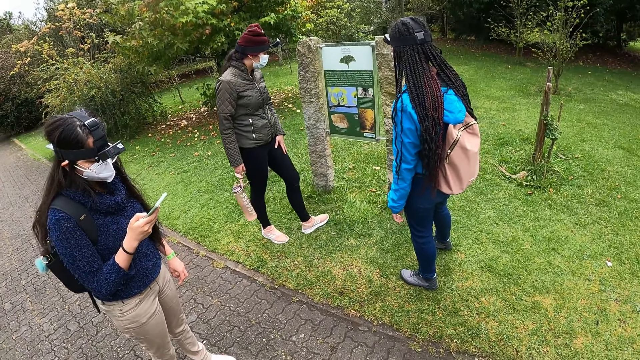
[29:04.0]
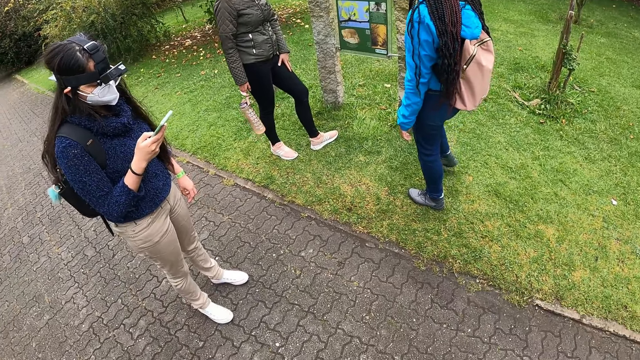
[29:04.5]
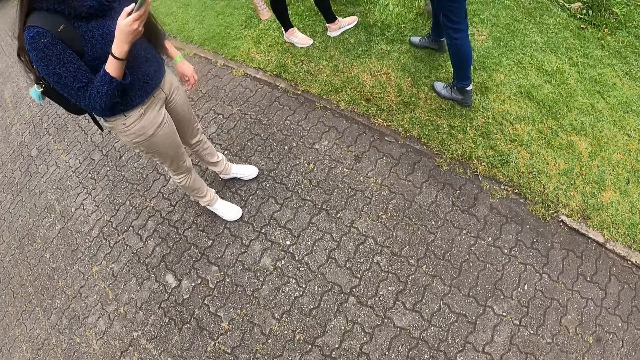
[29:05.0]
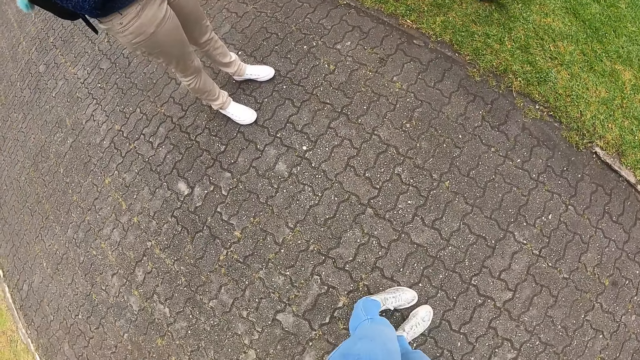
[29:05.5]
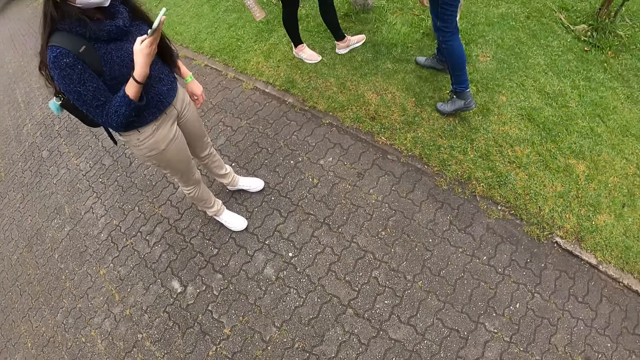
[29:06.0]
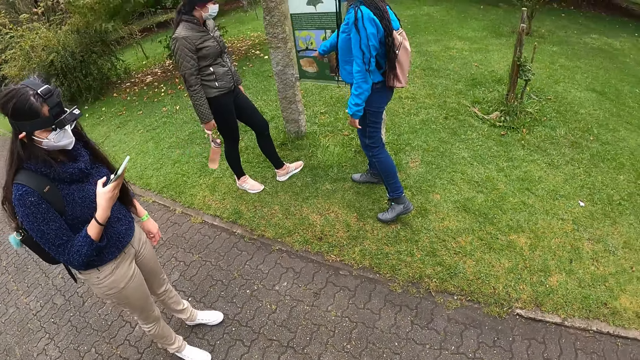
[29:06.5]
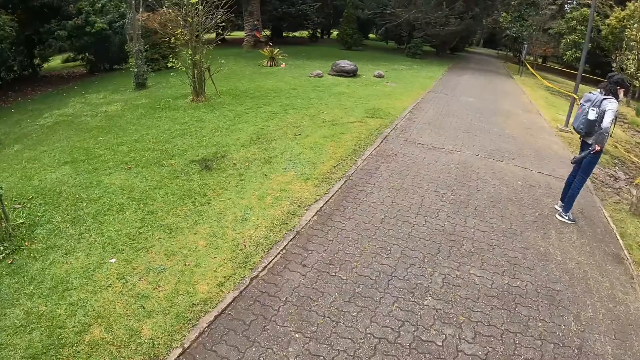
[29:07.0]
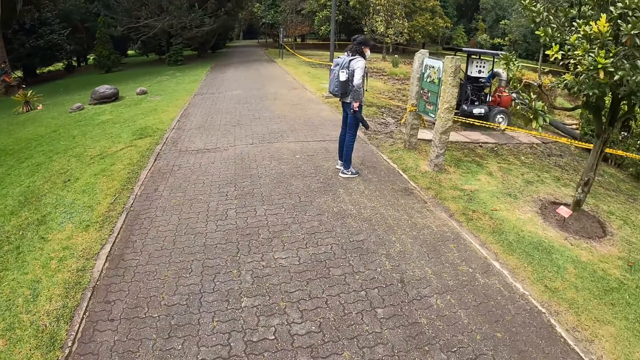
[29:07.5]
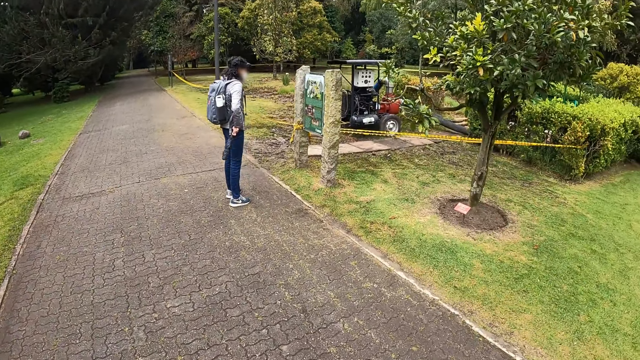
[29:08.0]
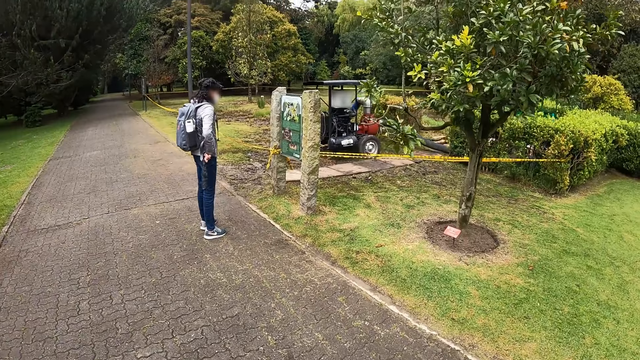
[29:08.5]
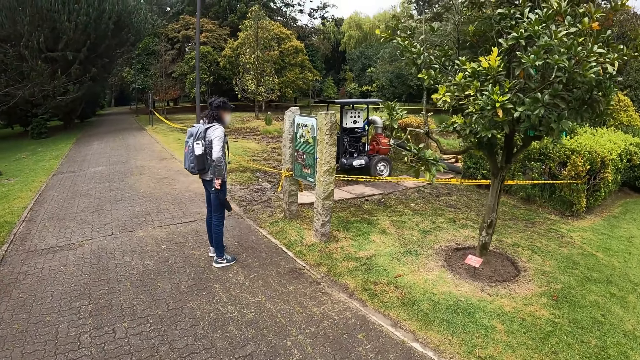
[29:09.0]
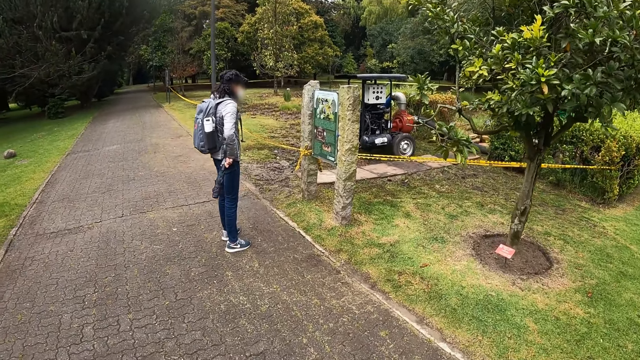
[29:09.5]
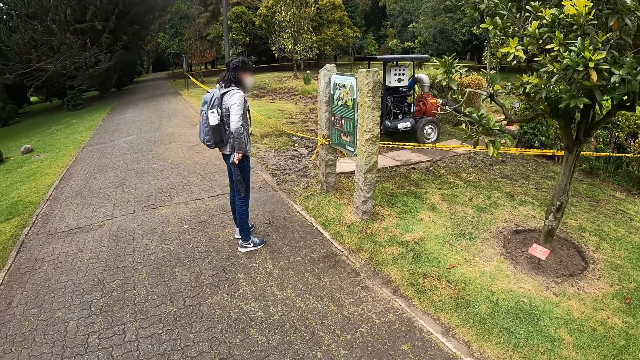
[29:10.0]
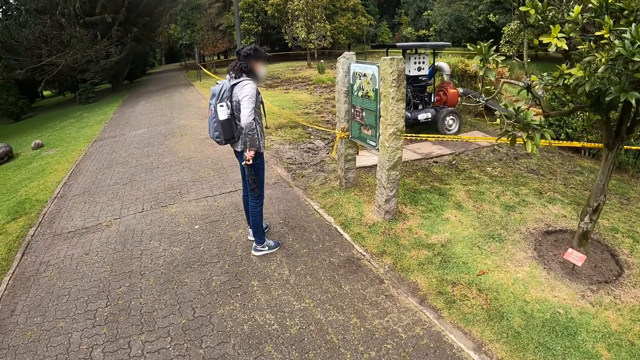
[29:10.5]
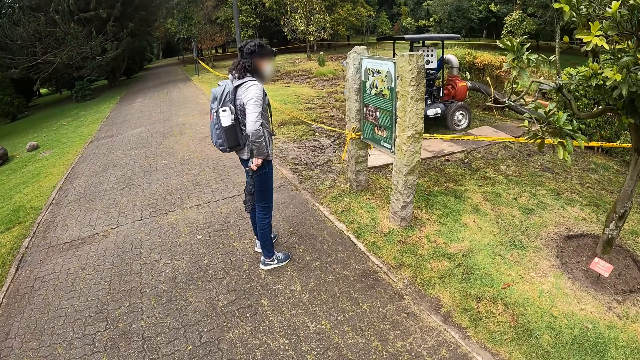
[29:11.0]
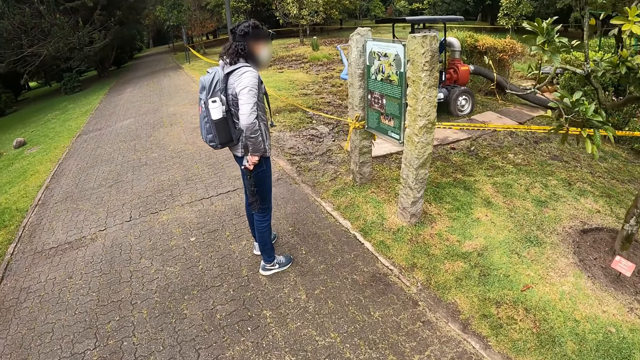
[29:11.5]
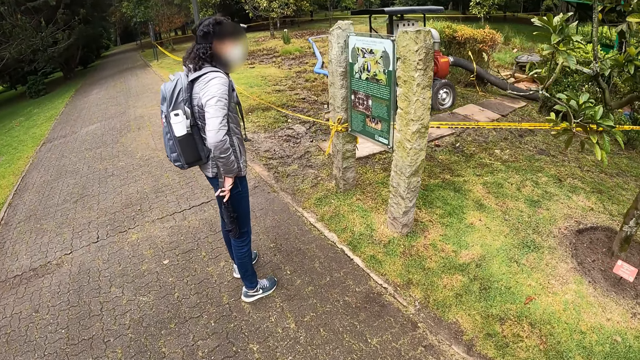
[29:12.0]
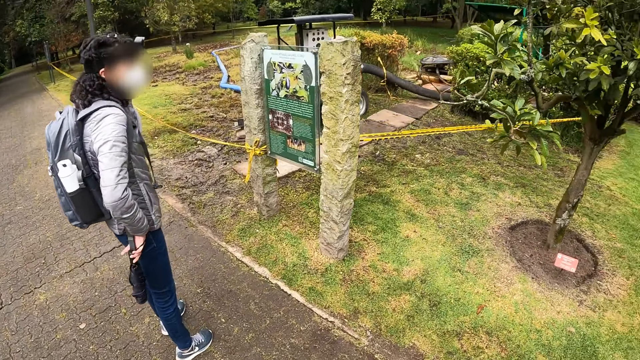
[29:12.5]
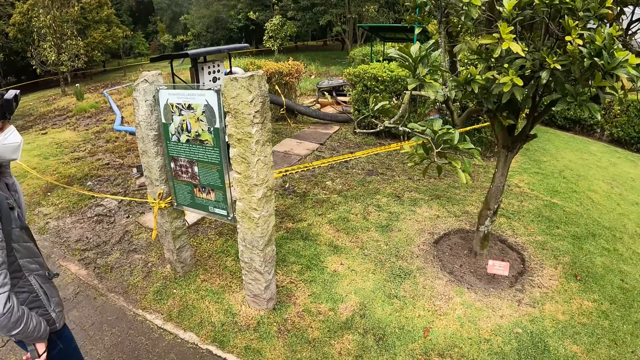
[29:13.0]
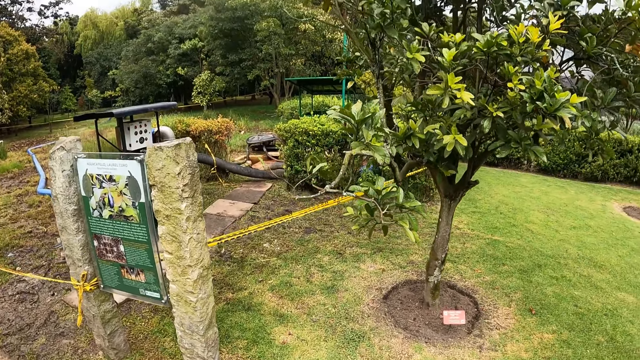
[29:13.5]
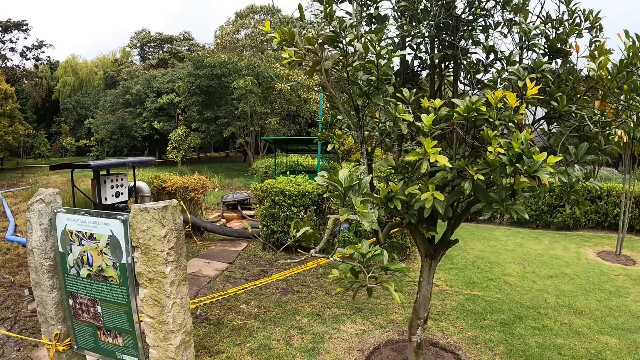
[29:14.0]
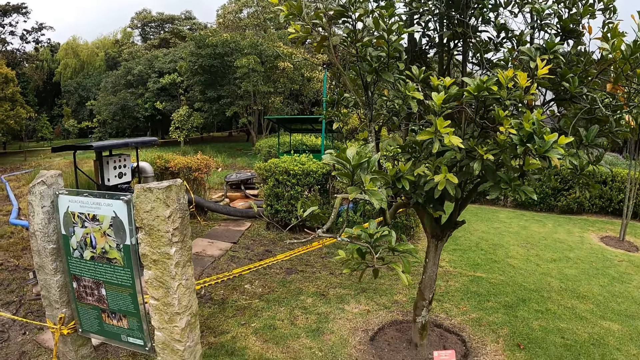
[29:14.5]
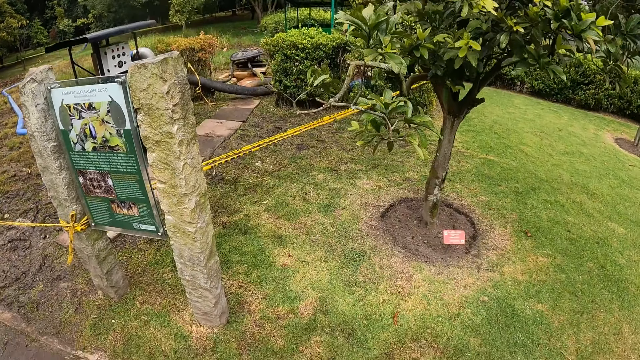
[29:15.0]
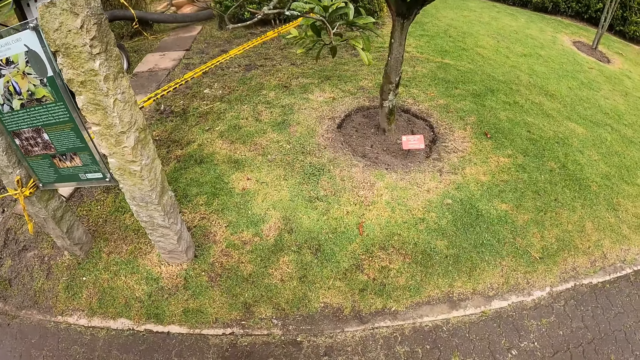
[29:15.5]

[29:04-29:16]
The camera wearer walks around.

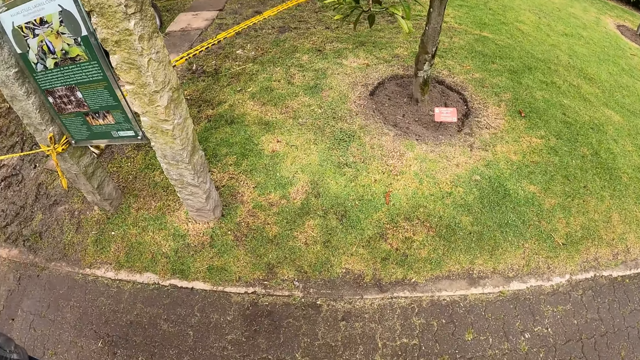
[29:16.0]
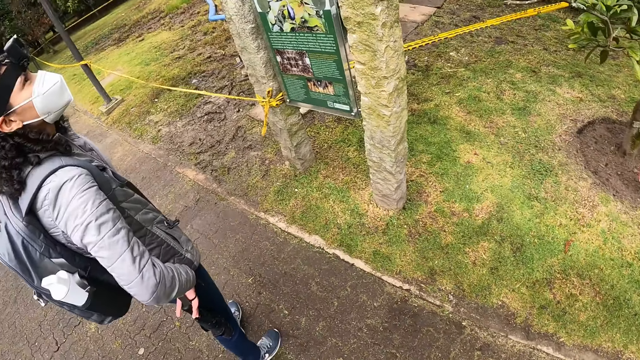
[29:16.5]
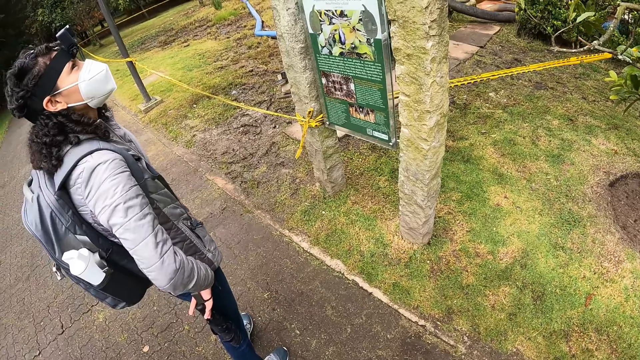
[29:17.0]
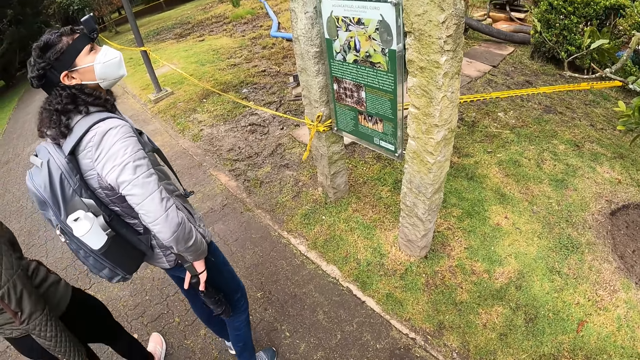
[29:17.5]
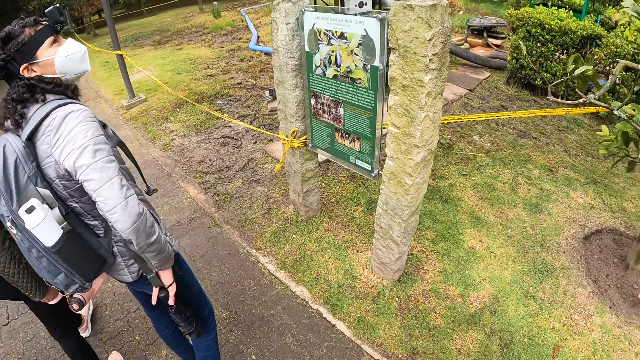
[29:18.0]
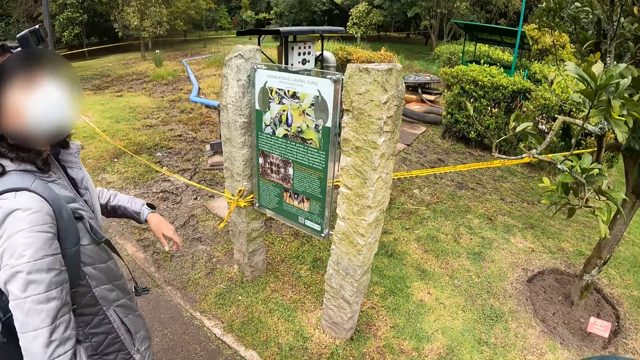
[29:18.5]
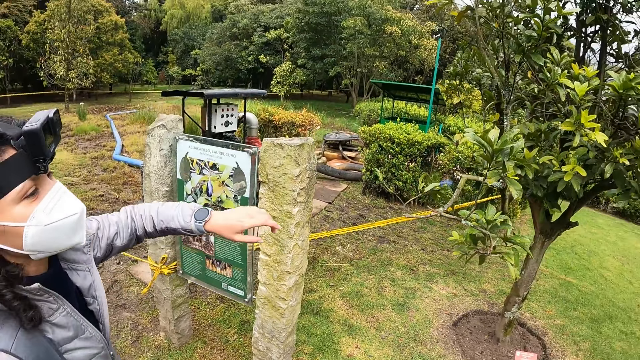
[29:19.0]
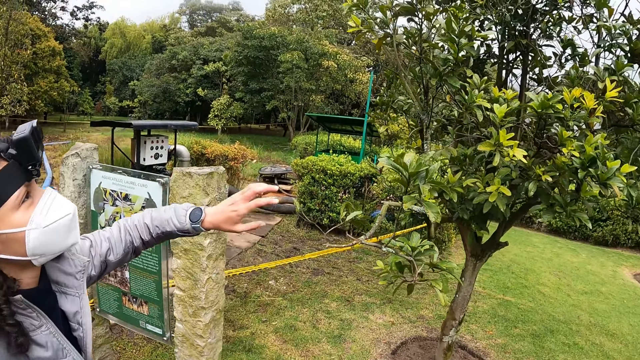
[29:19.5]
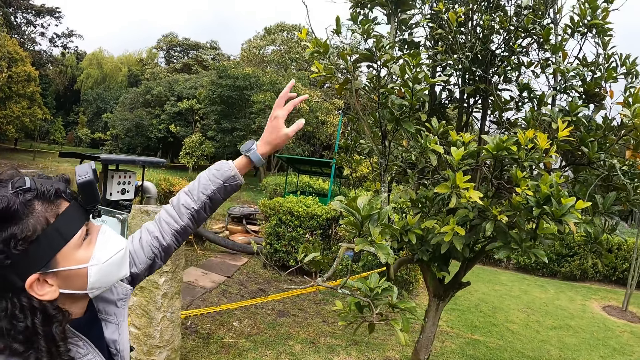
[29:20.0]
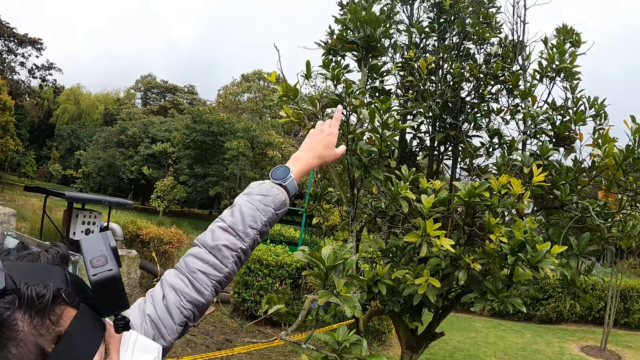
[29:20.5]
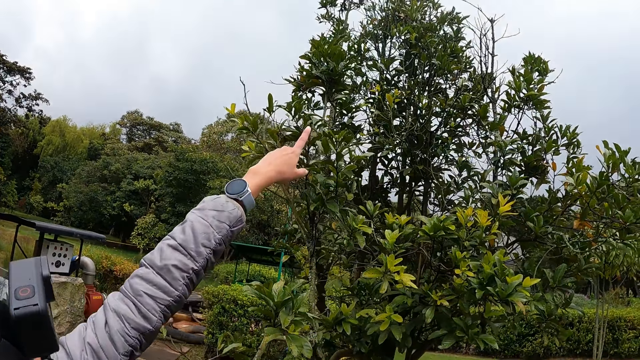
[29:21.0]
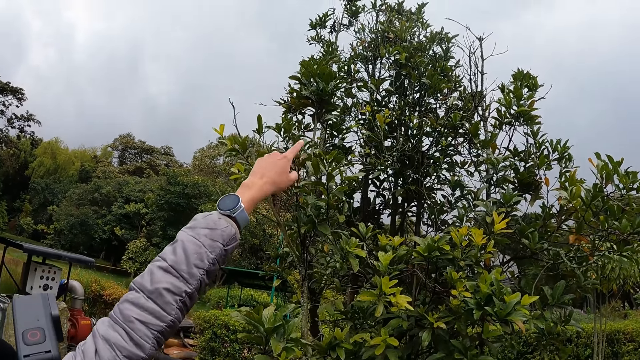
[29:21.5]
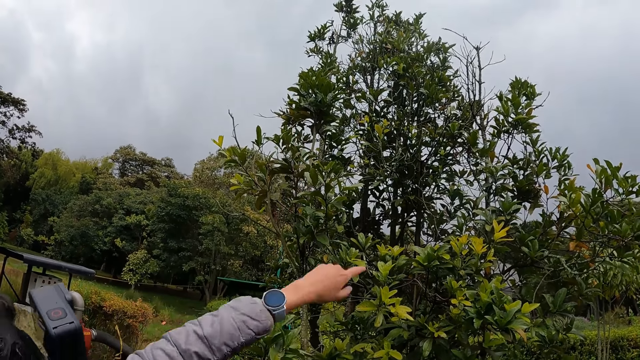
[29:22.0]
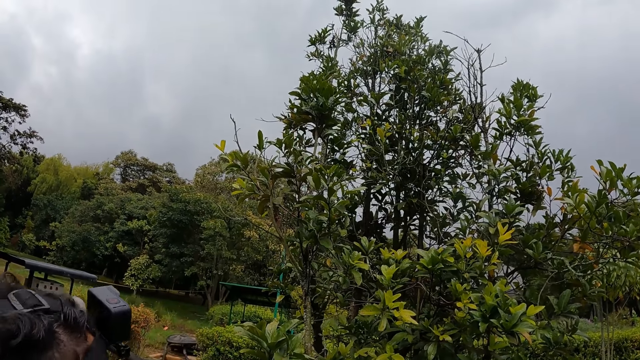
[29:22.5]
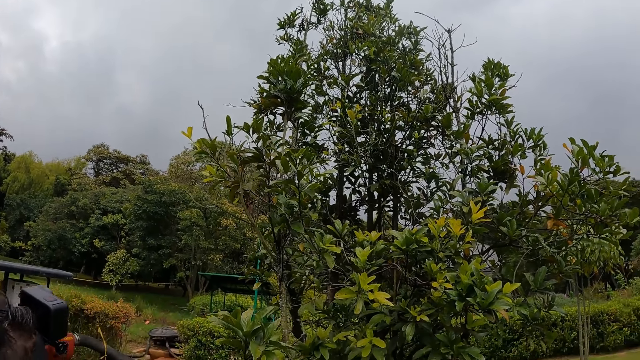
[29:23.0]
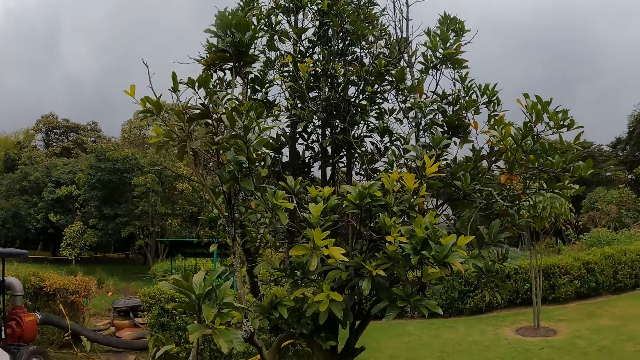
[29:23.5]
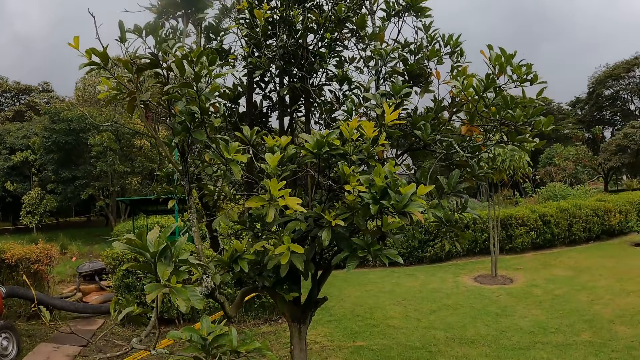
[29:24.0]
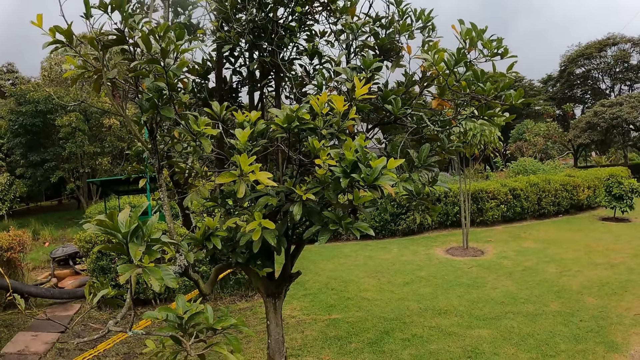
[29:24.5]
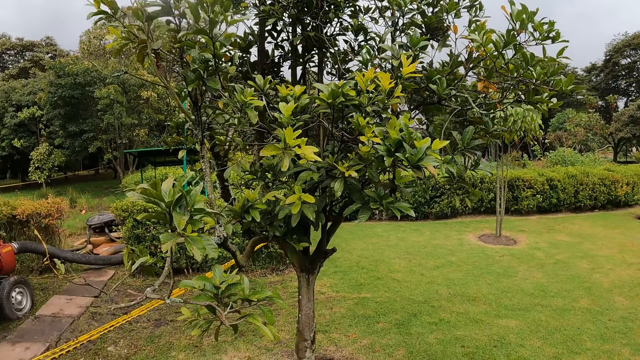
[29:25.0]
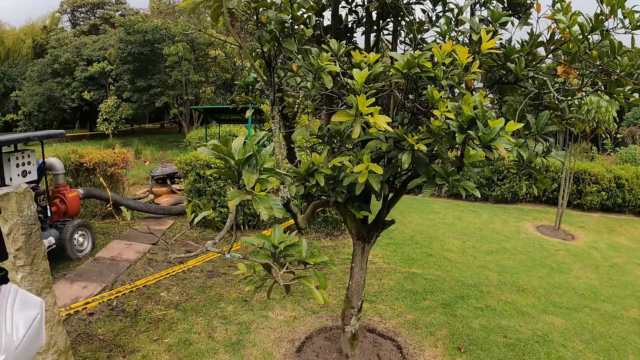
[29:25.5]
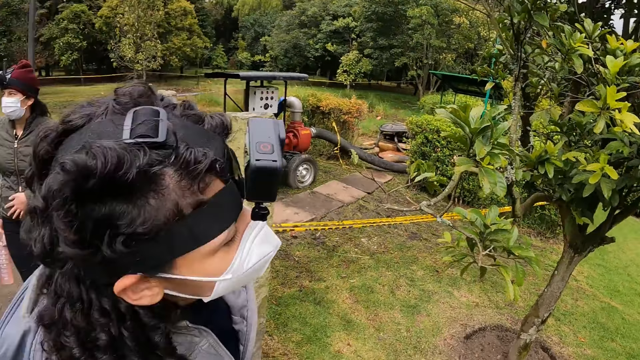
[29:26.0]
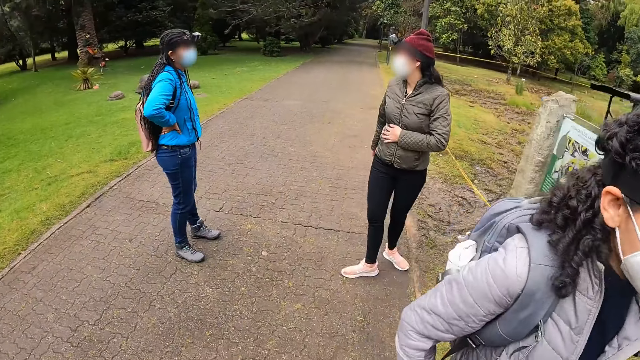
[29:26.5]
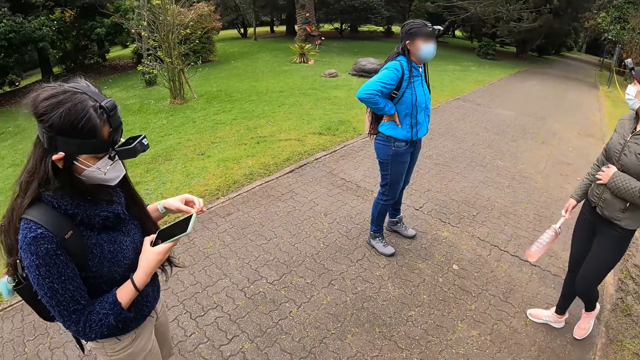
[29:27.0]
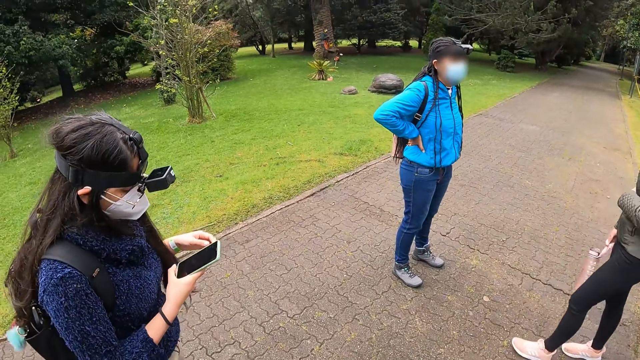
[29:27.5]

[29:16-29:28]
A person points at the leaves. The camera wearer looks around.
